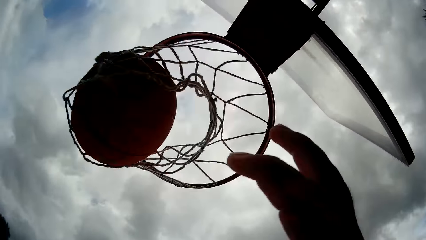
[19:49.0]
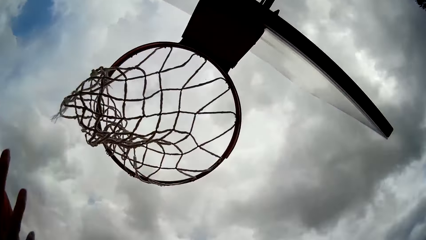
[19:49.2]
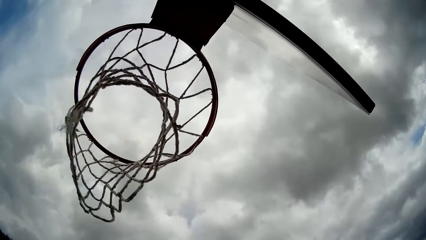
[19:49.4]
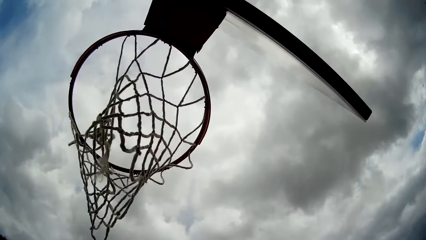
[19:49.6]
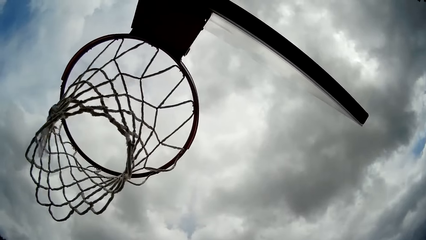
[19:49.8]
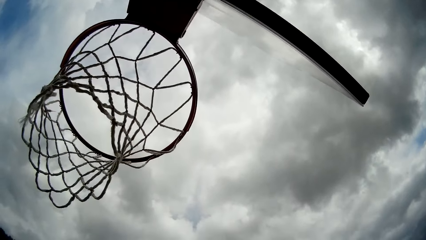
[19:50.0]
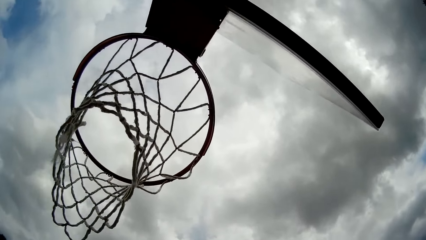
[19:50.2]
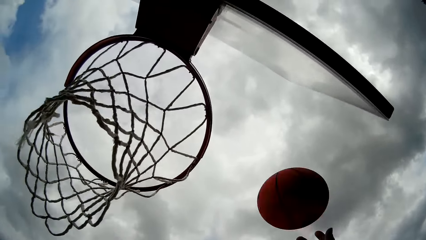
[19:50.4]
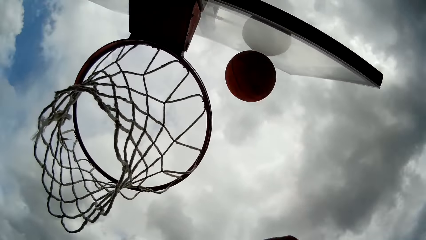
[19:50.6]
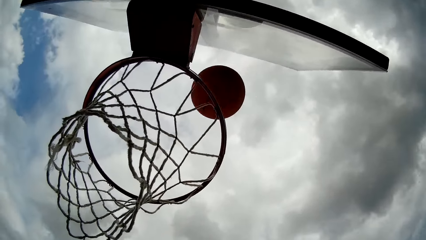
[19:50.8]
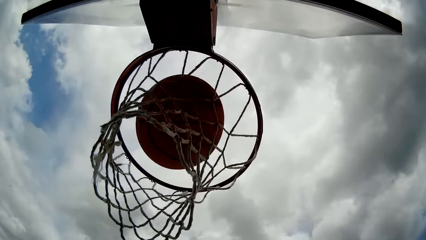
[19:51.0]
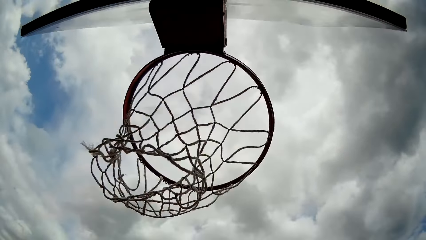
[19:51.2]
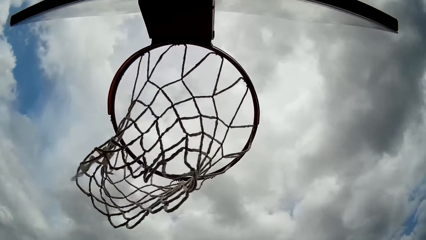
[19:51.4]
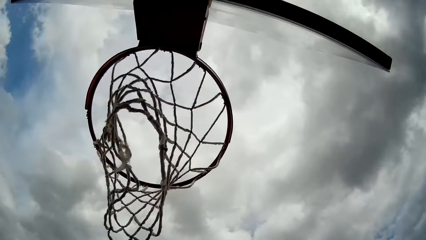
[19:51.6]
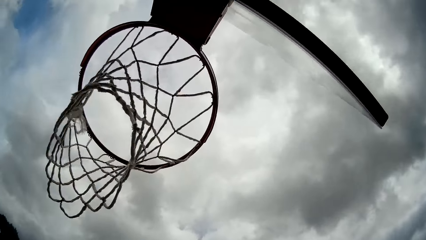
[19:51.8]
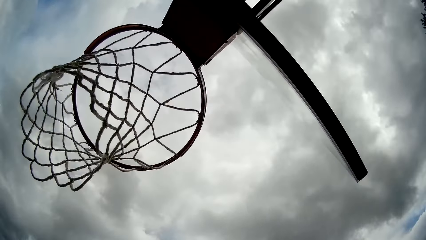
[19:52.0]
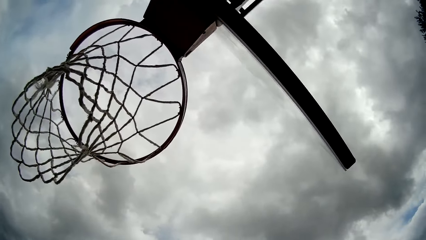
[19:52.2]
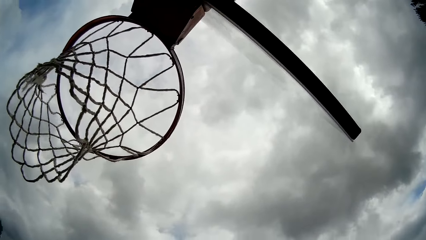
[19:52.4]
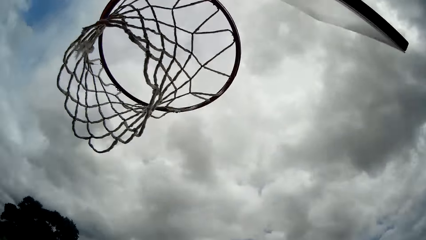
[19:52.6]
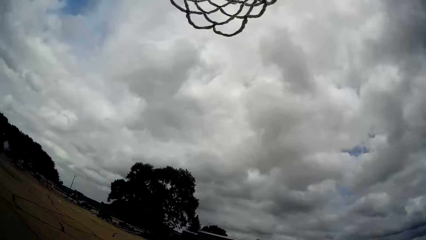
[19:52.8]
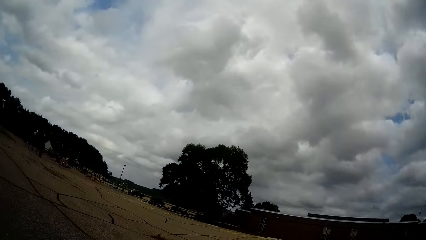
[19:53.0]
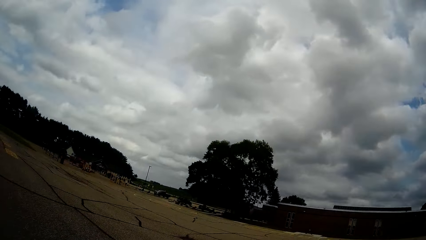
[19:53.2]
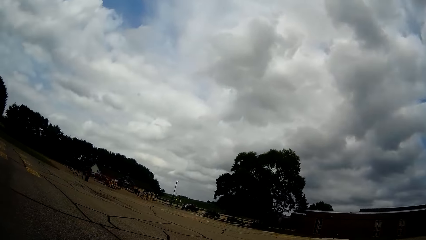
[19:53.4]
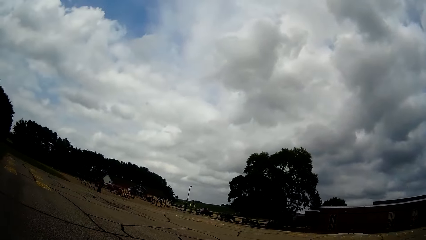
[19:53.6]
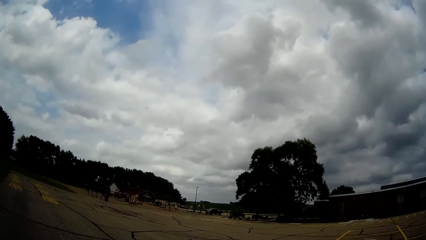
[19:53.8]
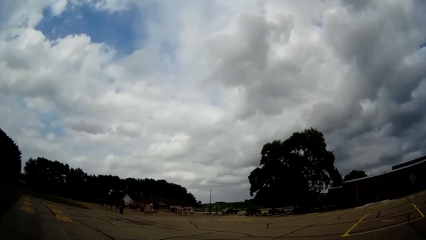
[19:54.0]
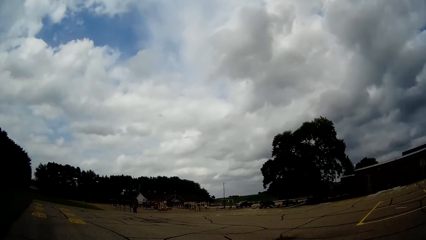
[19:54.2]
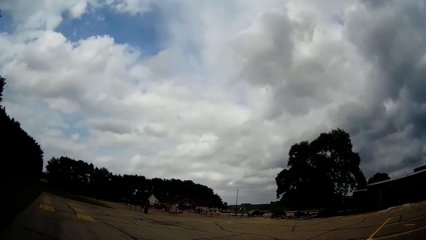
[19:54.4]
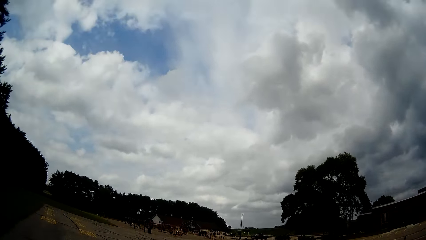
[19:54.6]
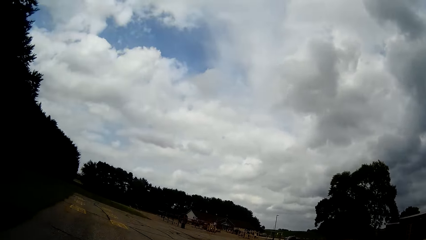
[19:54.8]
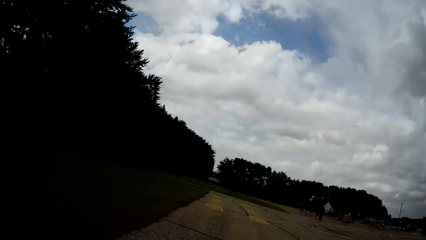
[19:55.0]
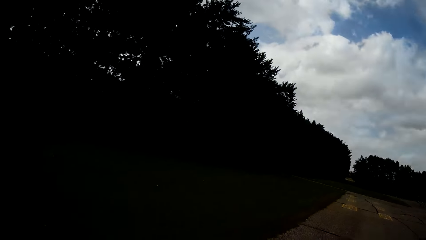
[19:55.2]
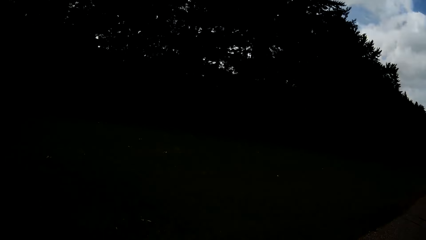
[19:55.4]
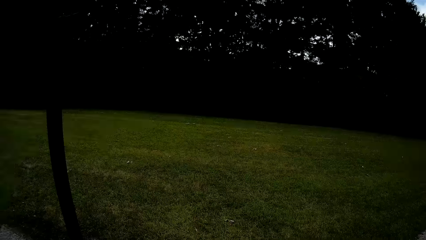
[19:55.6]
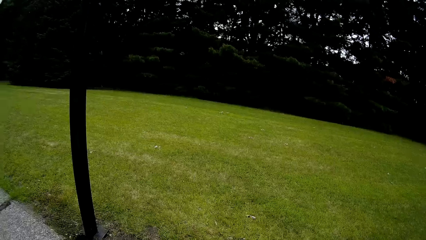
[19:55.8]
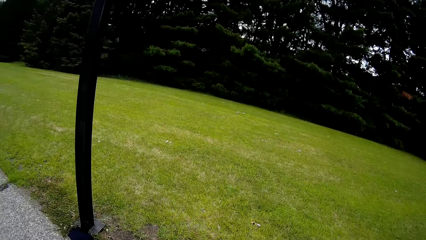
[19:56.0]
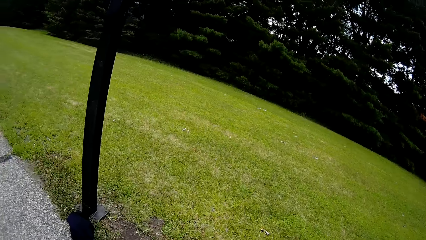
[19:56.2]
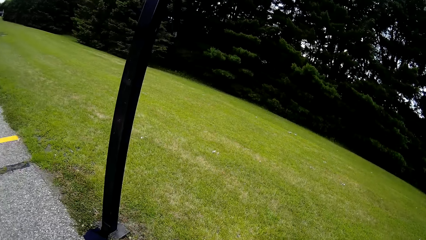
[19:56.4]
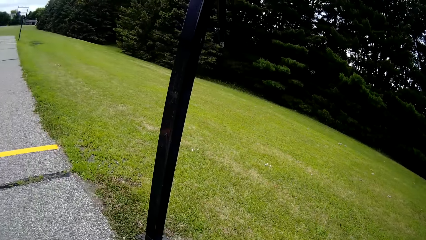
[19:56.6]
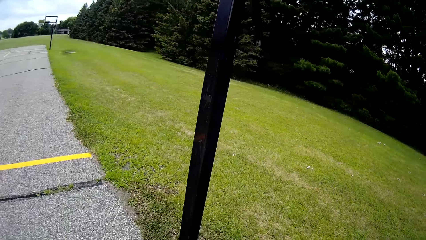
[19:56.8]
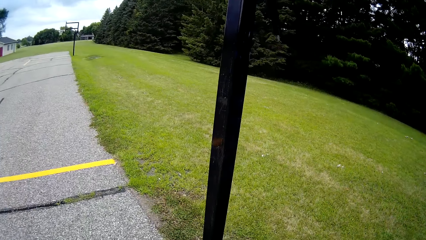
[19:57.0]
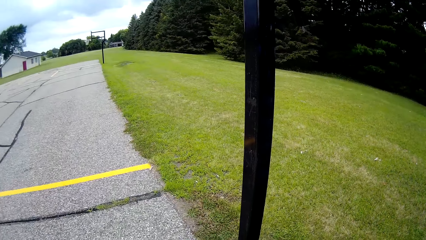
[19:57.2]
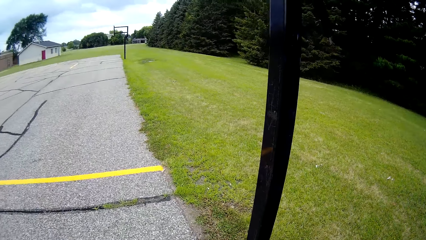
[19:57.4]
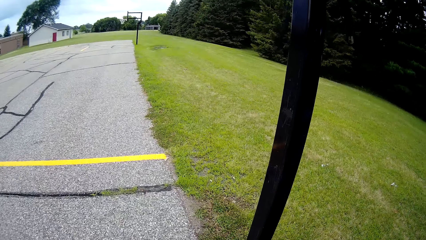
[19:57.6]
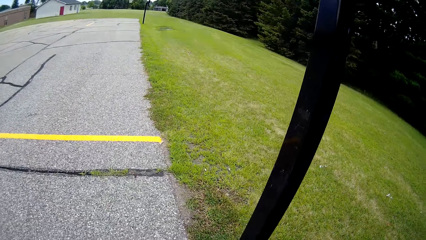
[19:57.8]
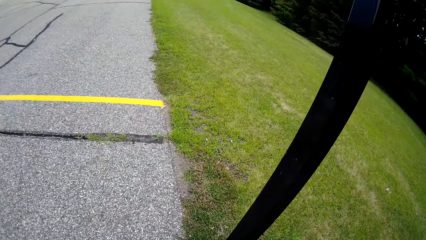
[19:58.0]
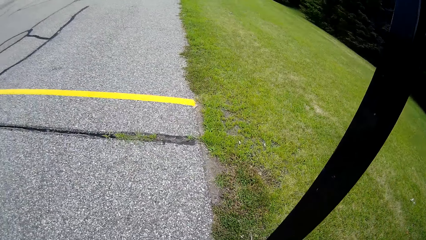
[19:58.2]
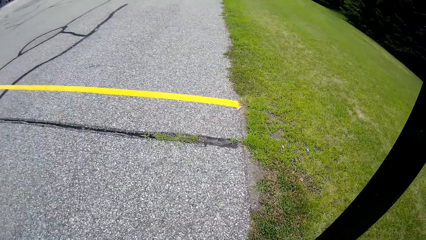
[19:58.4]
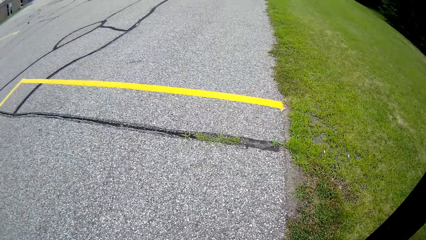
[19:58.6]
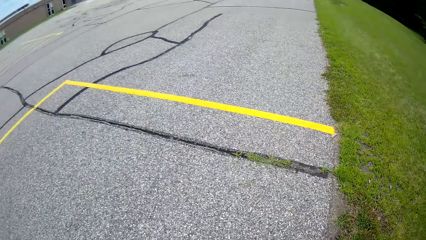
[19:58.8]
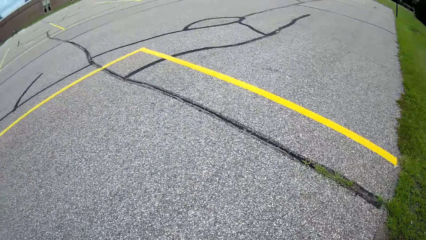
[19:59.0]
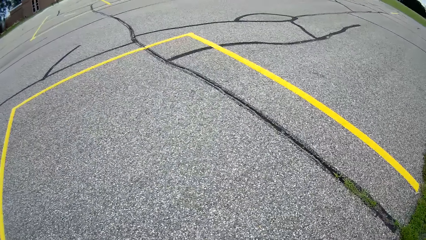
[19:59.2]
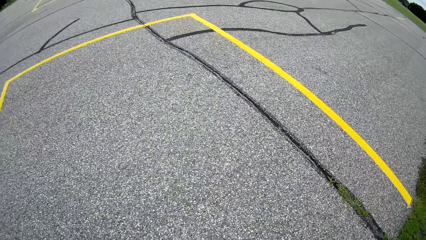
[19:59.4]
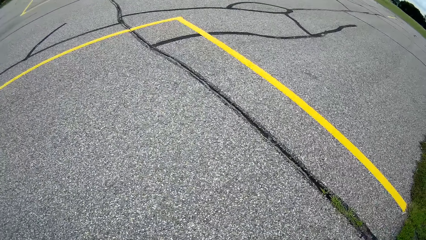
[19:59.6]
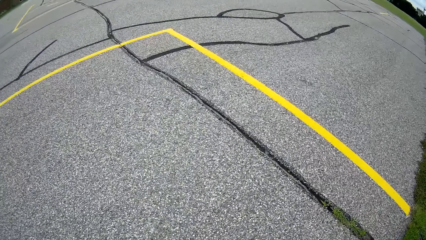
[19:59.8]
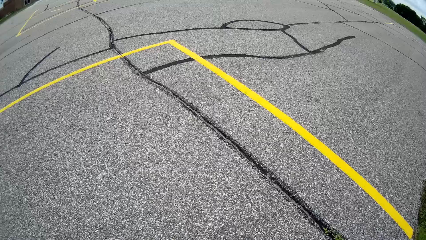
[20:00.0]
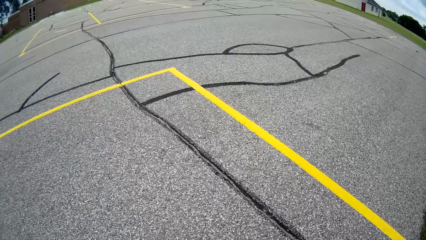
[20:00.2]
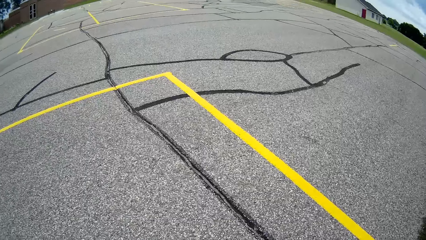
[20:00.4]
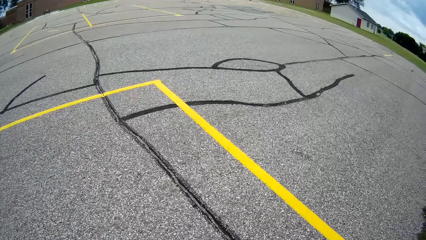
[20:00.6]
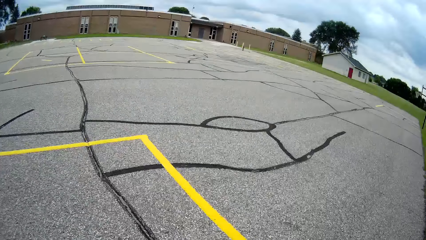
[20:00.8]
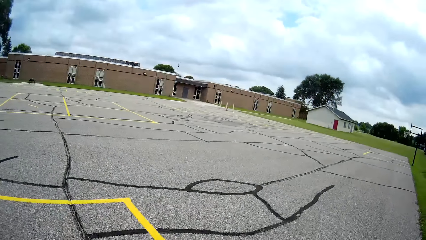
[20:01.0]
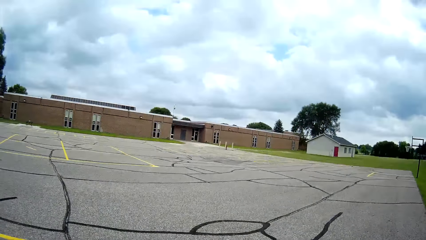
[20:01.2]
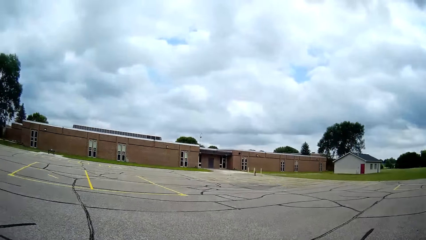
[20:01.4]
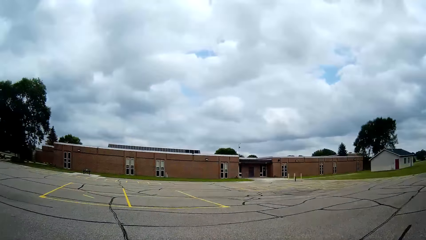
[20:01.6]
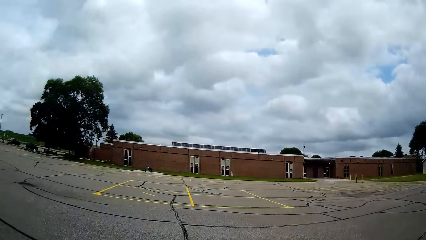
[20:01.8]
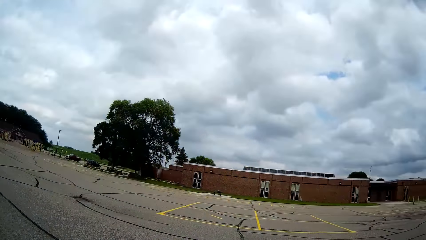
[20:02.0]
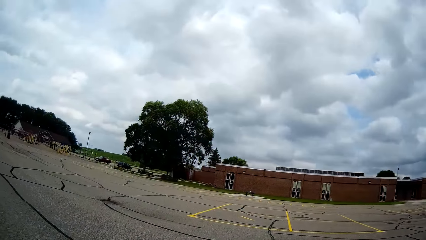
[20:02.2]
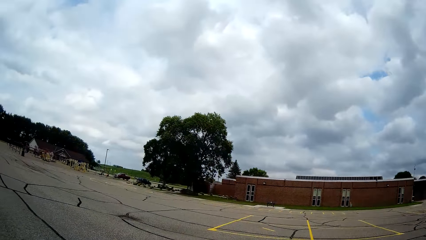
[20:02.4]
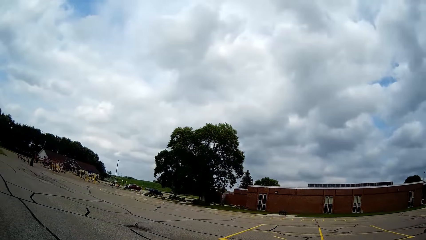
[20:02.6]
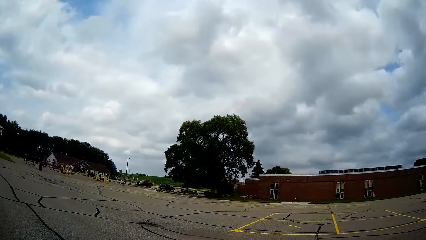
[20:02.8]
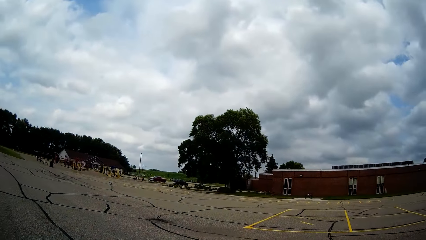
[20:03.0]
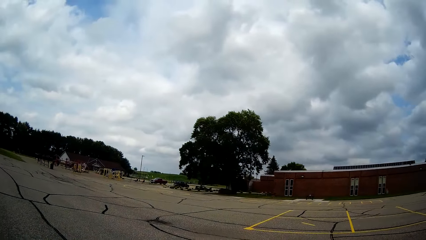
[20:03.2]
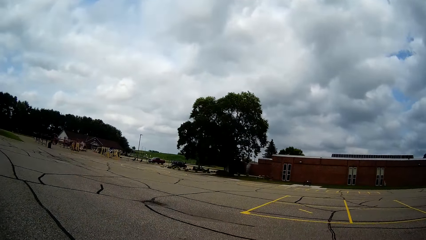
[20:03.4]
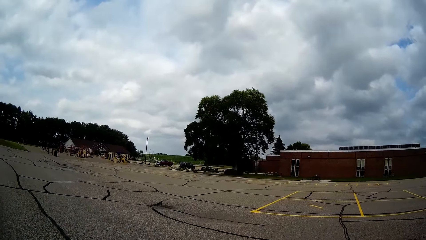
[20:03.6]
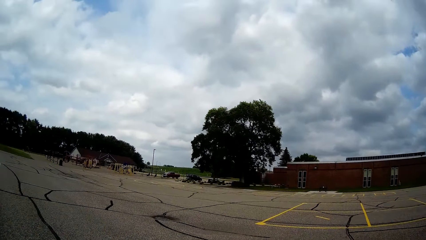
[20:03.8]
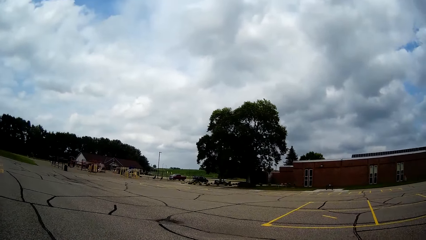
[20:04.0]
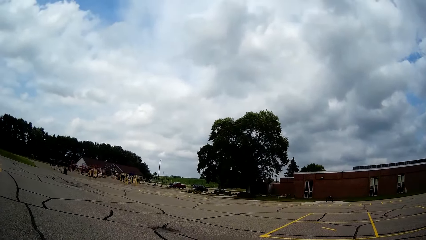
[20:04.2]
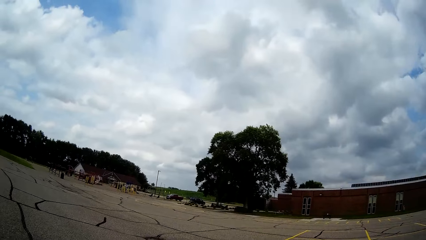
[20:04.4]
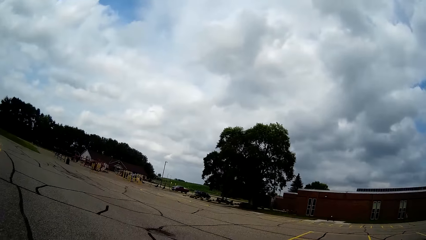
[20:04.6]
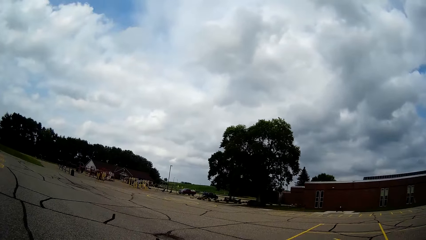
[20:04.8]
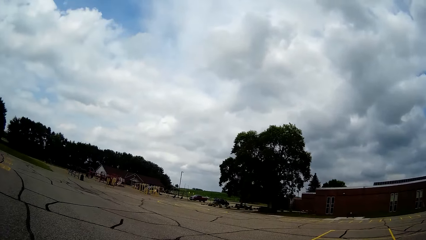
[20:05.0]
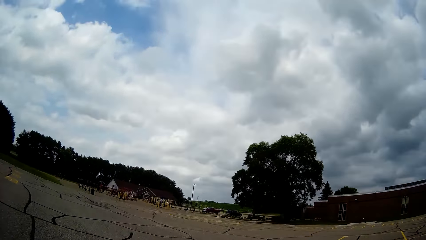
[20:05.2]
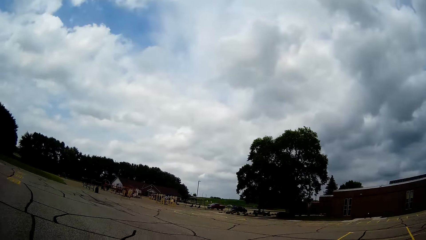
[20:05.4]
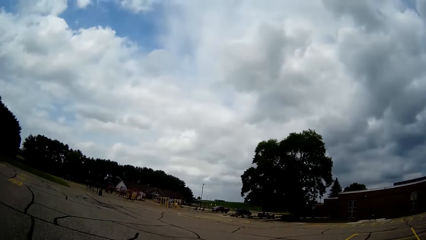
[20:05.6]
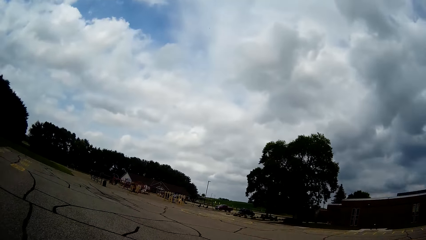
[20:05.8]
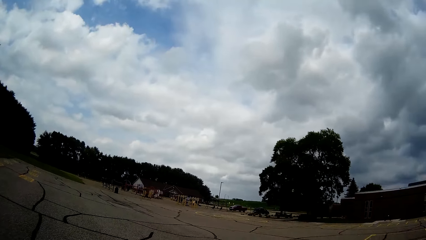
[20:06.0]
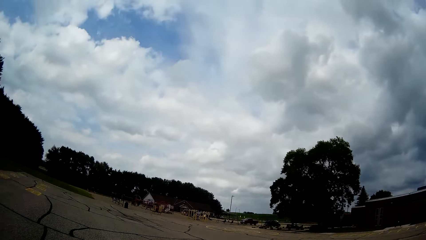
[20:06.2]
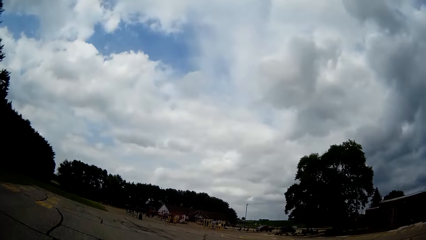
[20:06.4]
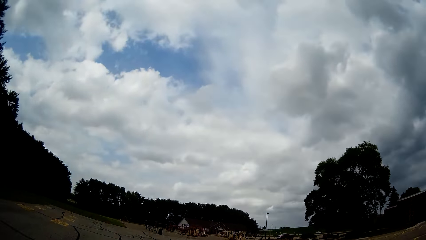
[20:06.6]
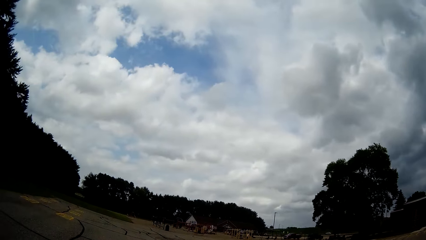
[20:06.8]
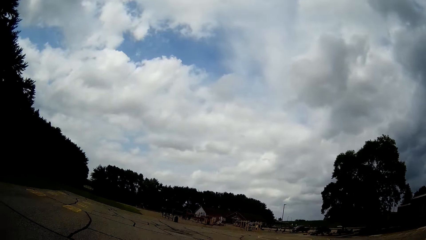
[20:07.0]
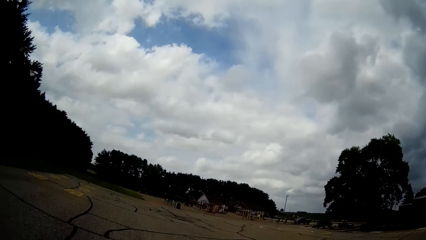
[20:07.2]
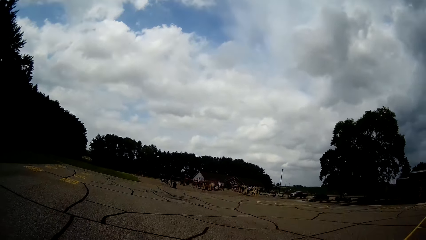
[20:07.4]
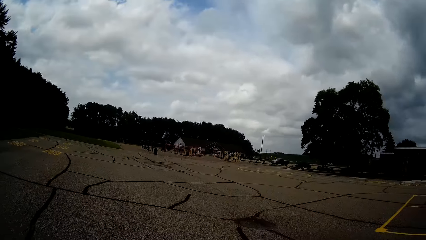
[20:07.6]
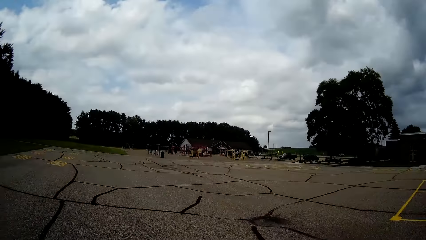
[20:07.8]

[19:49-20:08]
The camera wearer throws the basketball into the basketball net. They catch the basketball. They throw the basketball into the basketball net. They catch the basketball. They walk around the basketball court.
